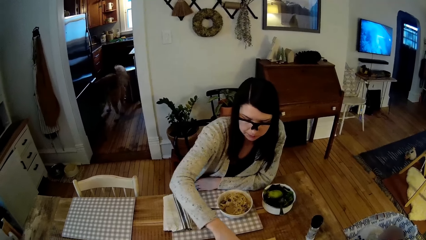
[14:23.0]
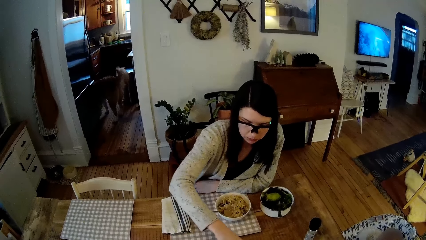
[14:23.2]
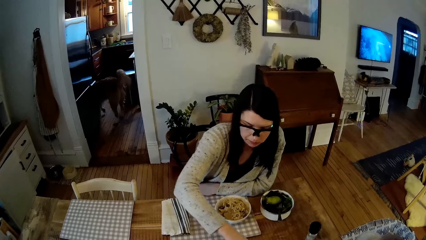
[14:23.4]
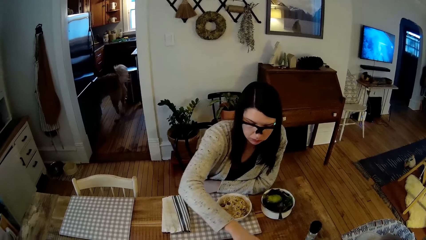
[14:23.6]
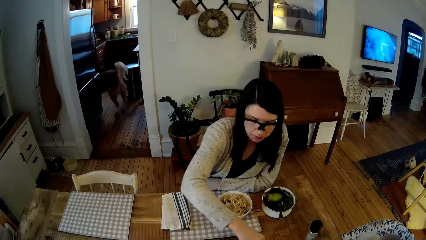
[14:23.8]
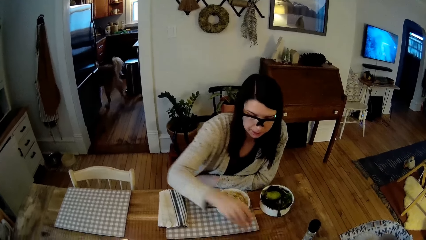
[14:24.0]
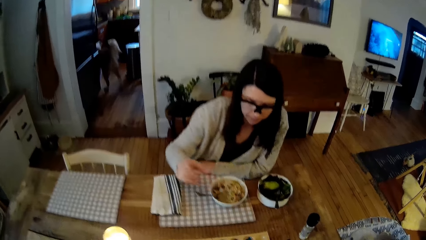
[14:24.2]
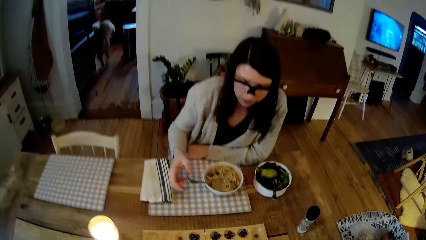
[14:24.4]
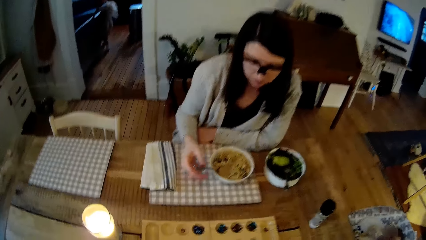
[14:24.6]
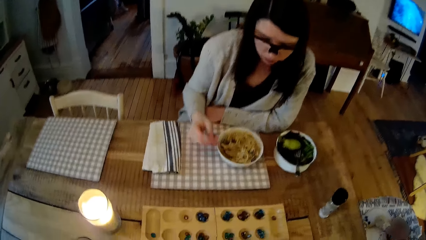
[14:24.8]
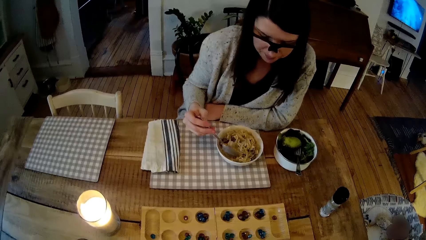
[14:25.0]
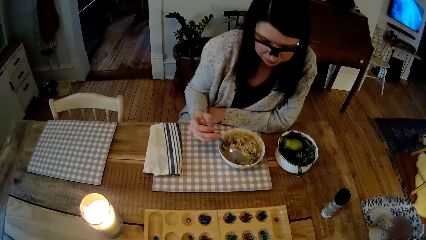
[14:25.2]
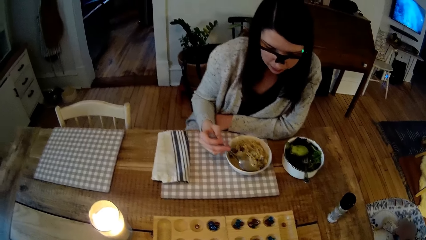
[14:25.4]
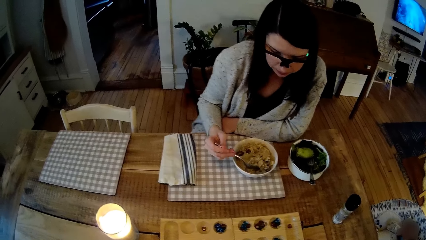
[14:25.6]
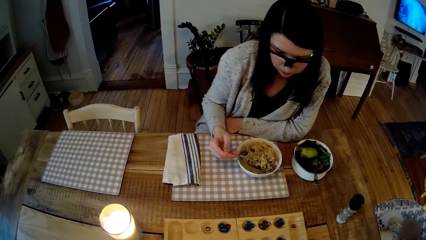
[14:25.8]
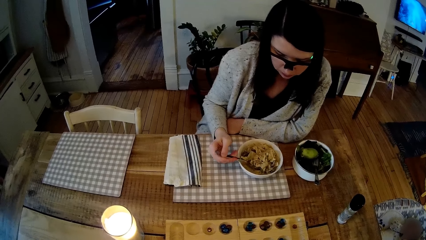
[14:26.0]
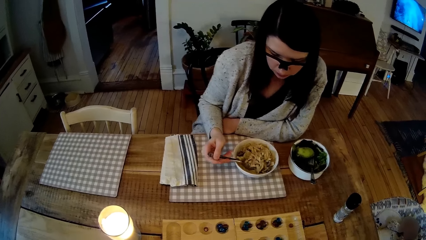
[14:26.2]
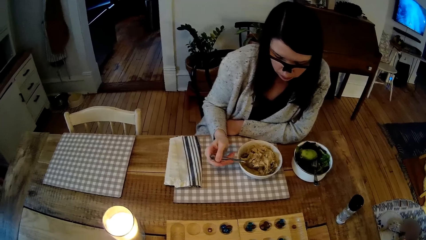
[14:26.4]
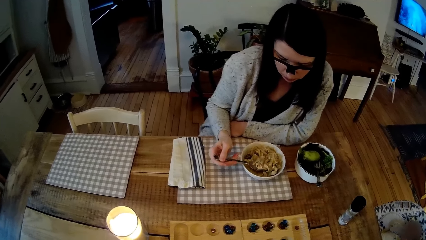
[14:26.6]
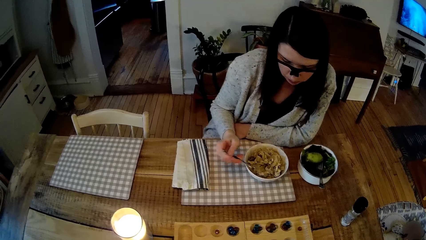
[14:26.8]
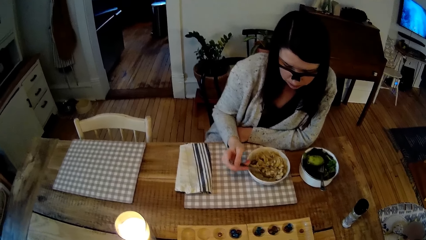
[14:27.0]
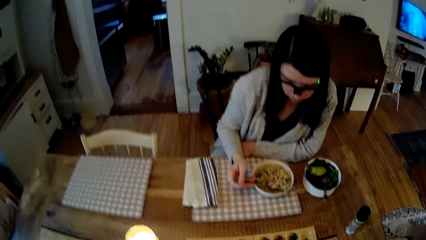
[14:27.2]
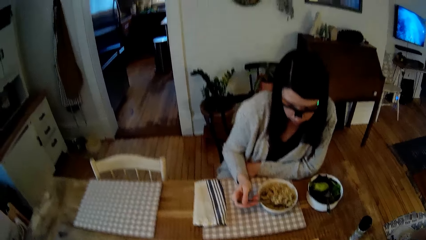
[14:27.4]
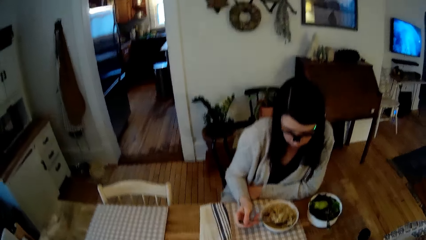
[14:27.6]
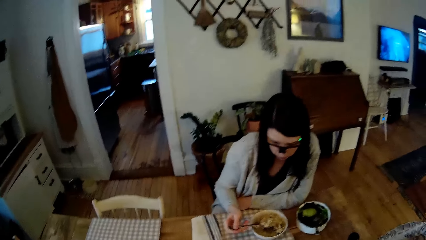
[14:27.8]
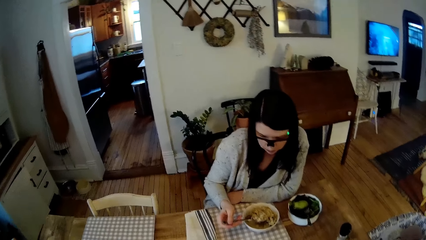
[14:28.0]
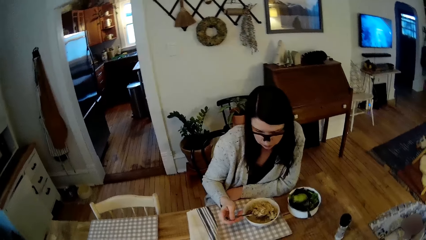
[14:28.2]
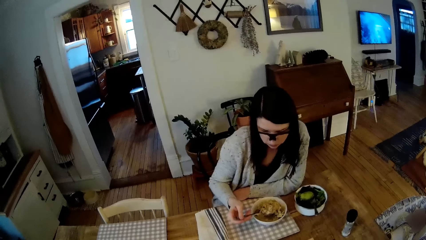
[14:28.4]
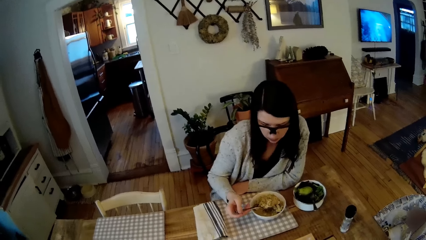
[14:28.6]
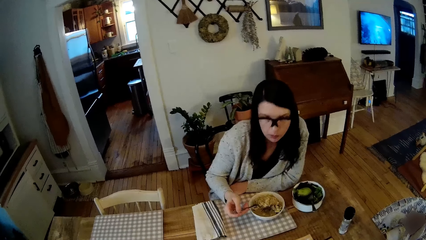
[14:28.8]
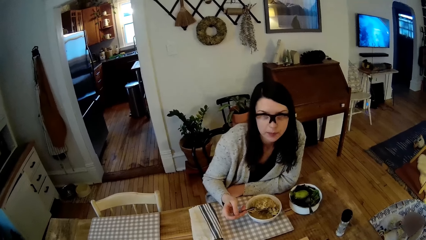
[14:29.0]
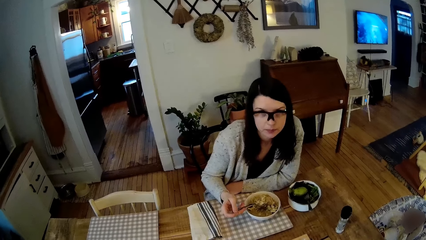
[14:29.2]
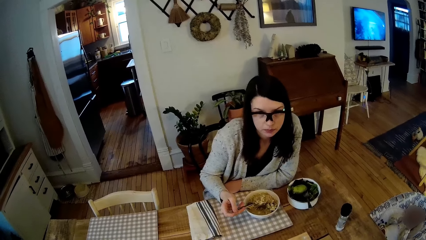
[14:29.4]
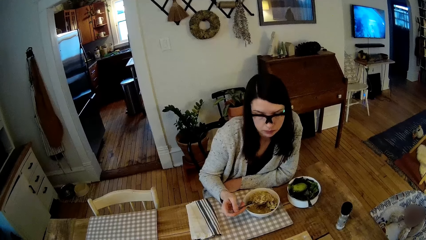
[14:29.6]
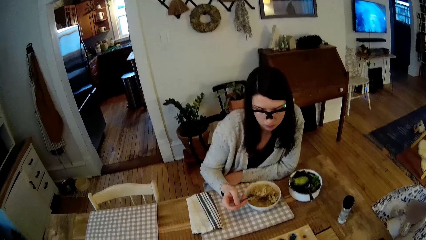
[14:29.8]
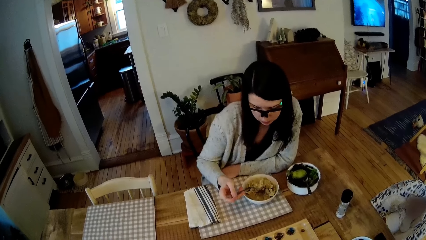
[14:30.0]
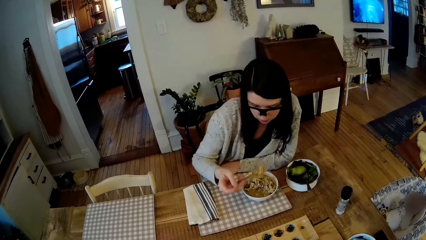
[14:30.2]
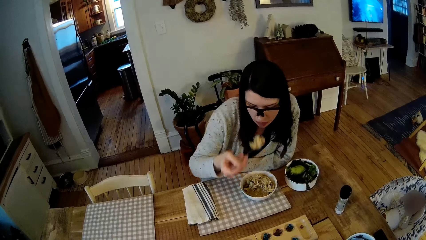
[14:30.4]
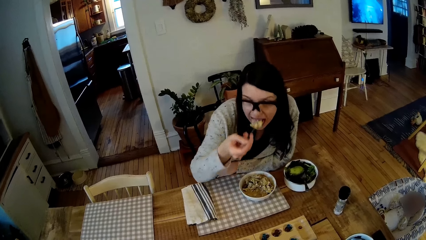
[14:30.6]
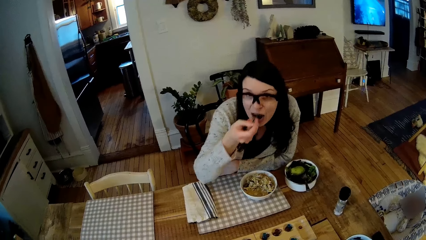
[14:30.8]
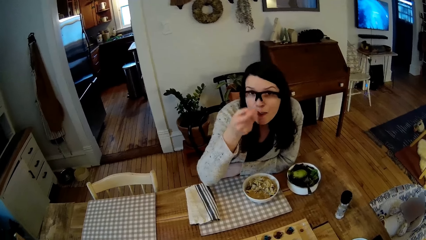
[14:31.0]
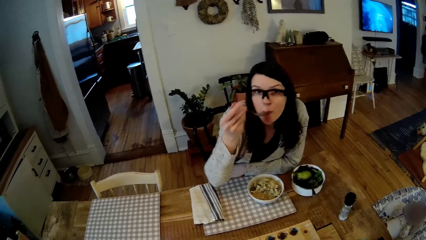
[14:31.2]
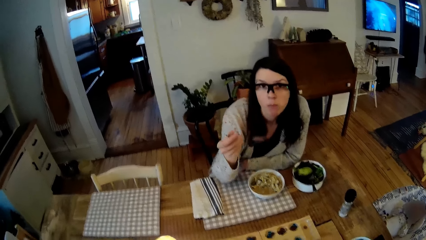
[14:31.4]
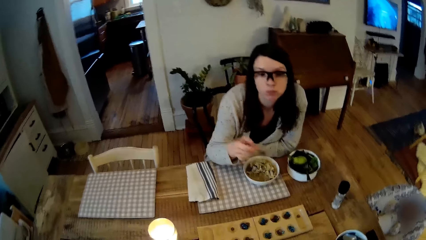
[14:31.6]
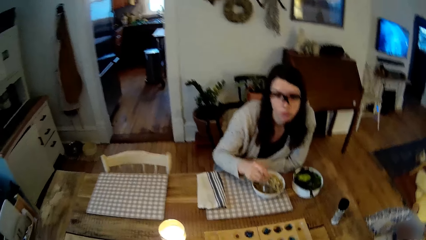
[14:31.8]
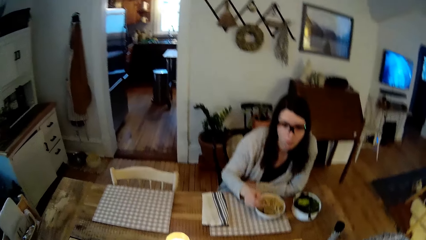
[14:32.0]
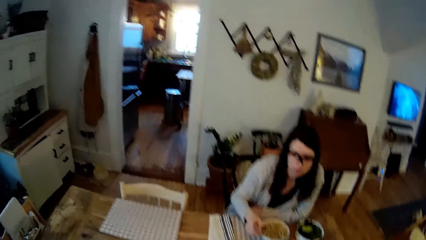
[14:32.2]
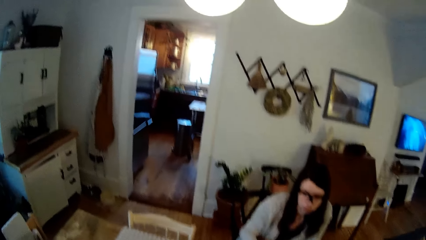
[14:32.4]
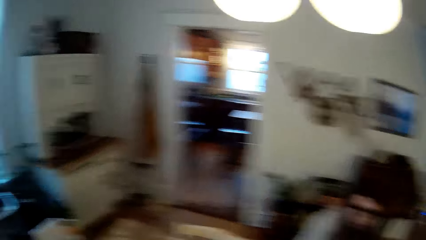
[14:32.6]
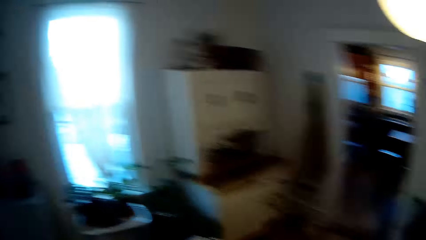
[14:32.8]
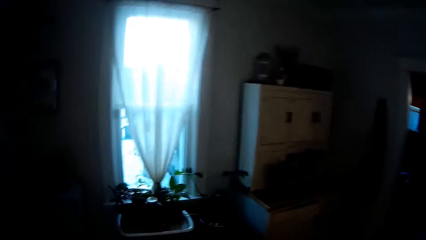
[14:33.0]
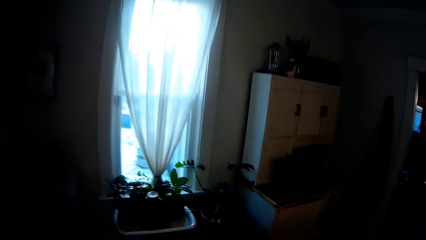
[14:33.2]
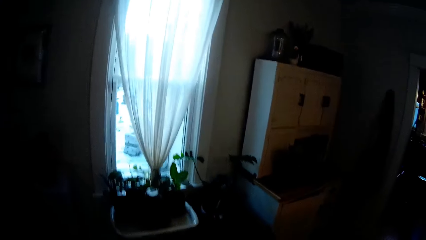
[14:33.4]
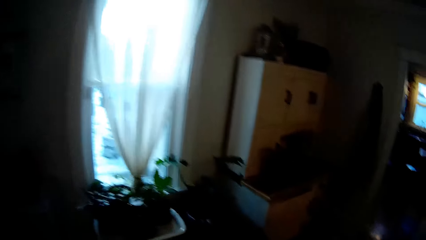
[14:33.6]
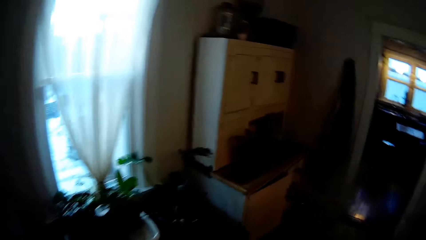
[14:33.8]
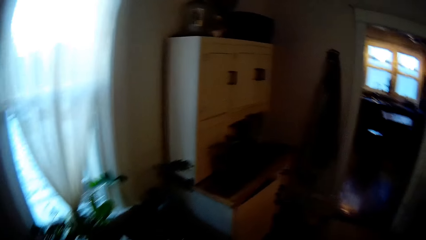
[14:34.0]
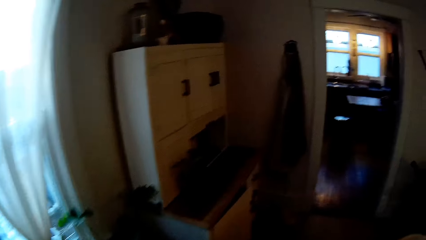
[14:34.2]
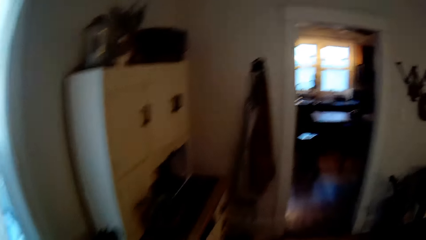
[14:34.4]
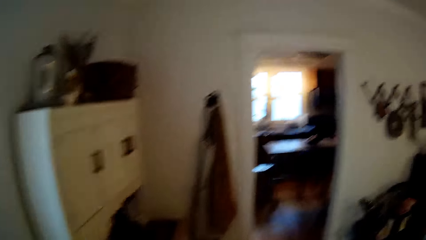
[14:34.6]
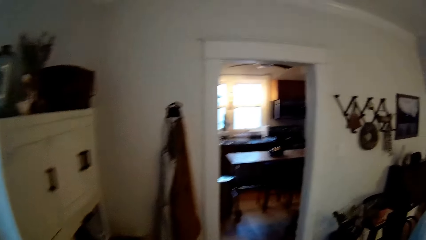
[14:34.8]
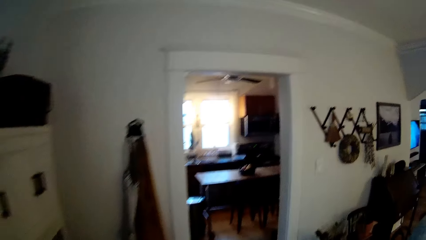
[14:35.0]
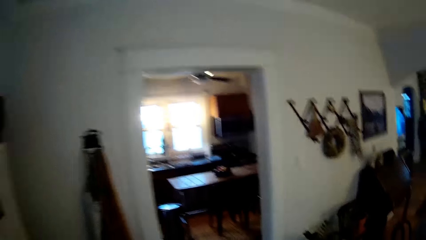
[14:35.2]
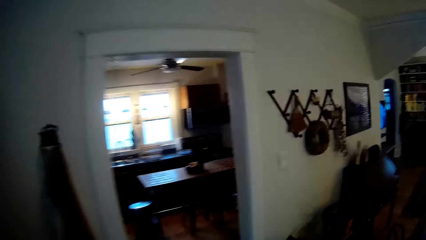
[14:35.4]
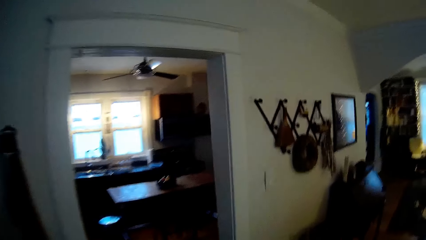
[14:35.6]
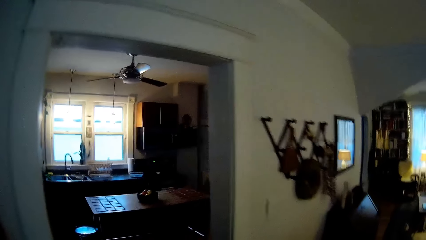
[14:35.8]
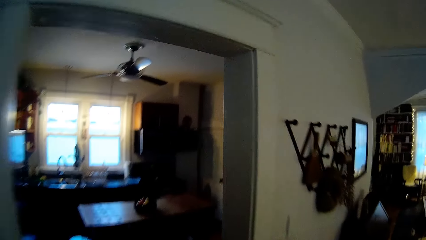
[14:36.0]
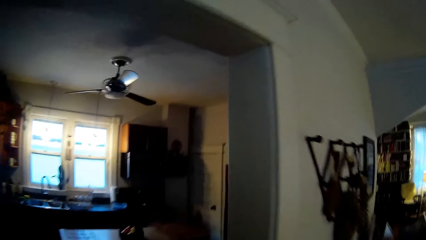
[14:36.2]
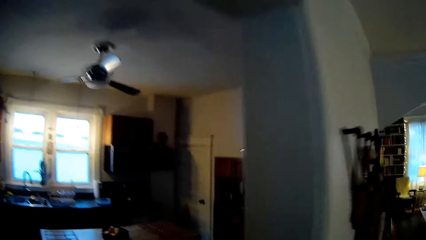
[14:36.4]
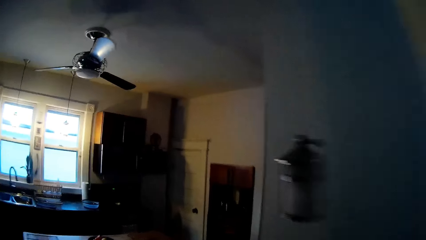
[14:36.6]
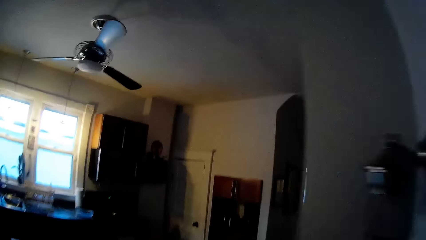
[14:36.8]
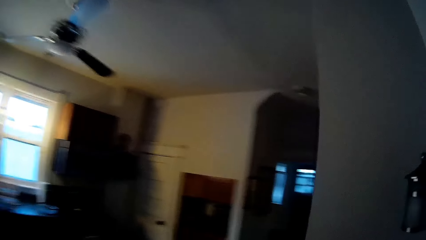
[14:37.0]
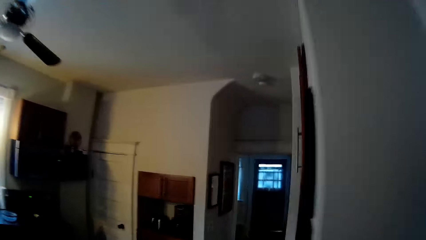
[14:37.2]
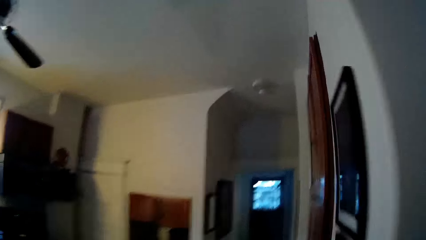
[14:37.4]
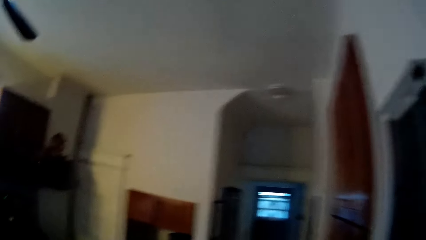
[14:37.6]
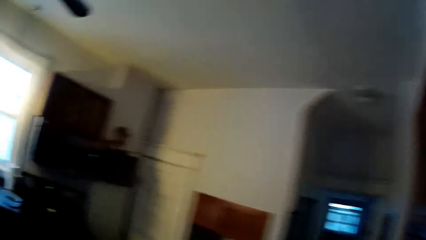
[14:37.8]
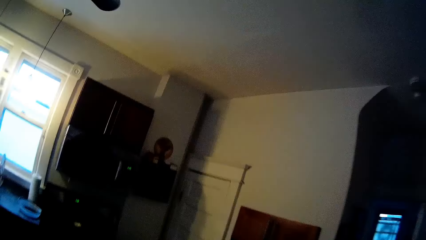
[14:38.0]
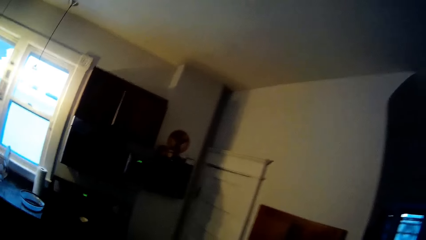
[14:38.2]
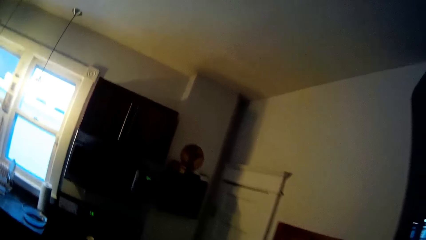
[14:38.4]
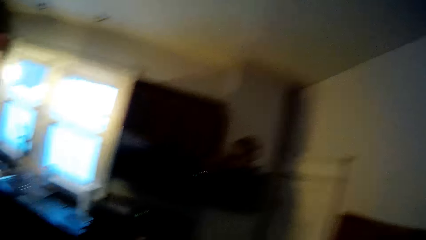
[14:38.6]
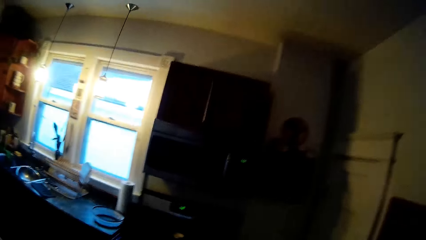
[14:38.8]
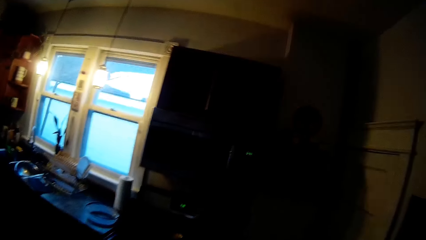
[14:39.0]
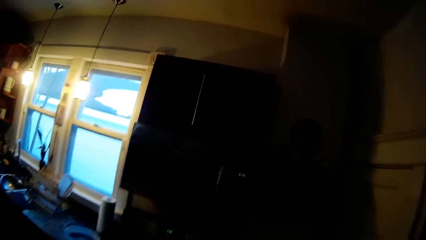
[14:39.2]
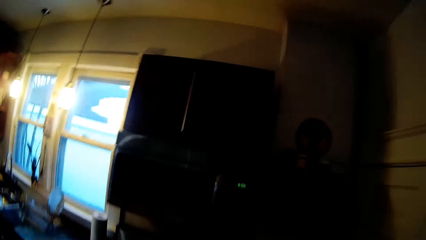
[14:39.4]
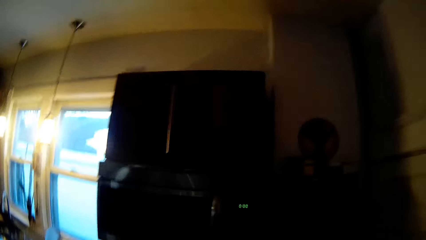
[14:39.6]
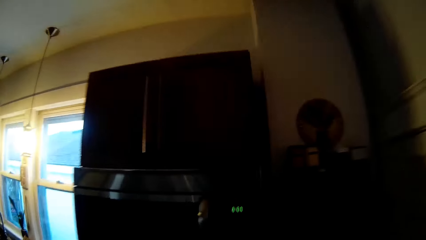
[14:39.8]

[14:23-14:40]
A woman eats the macaroni with her right hand. The woman scoops the food. The camera wearer eats the macaroni with his right hand. The woman eats the food. The camera wearer walks in the room. He enters the kitchen from the dining room.
